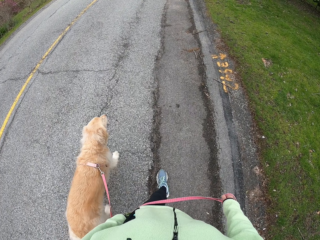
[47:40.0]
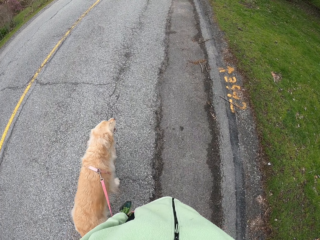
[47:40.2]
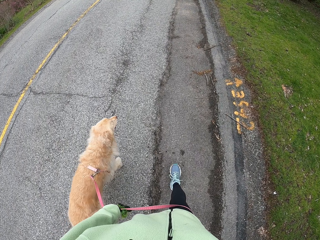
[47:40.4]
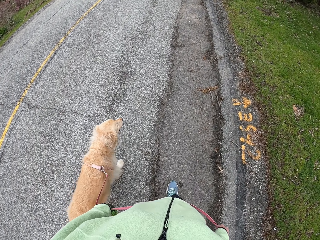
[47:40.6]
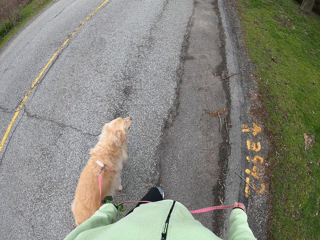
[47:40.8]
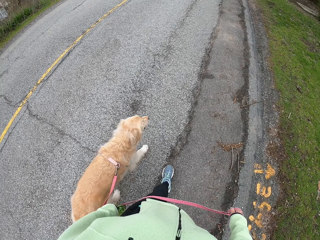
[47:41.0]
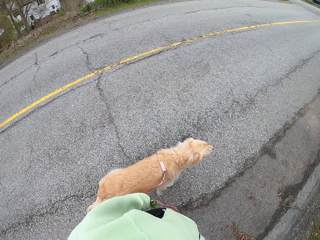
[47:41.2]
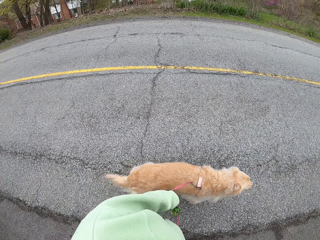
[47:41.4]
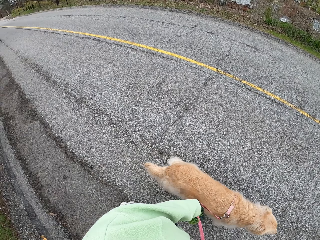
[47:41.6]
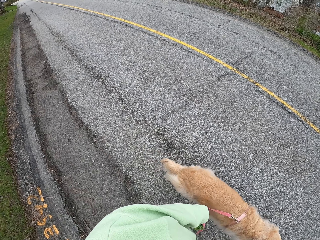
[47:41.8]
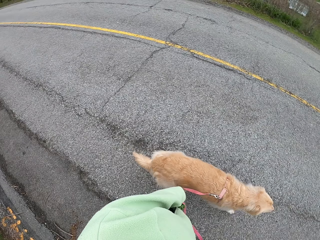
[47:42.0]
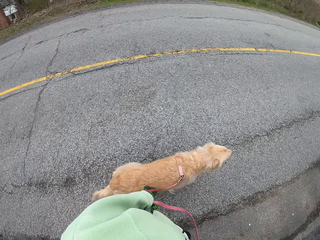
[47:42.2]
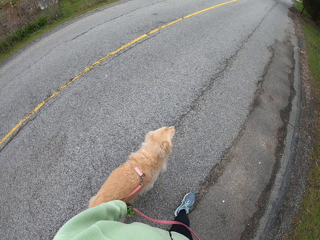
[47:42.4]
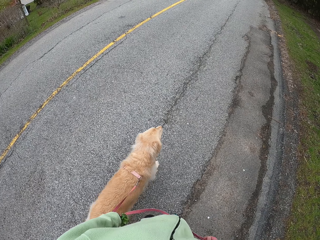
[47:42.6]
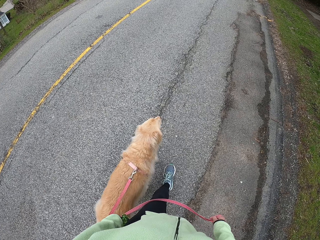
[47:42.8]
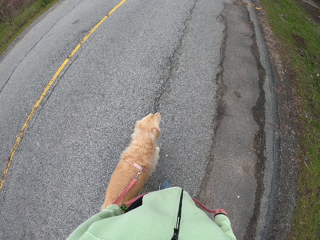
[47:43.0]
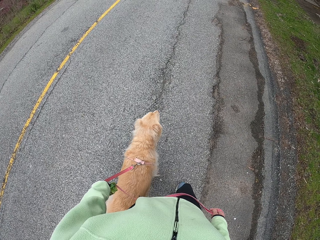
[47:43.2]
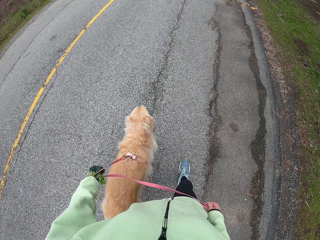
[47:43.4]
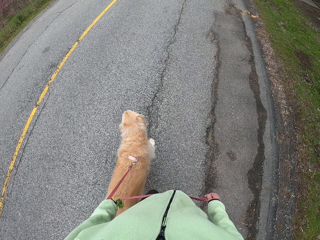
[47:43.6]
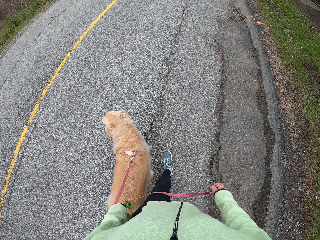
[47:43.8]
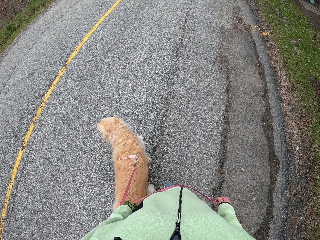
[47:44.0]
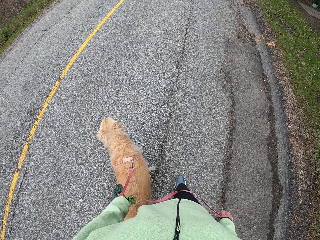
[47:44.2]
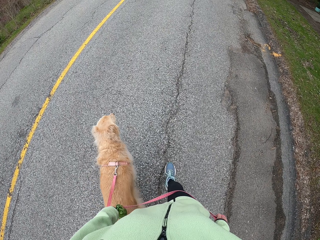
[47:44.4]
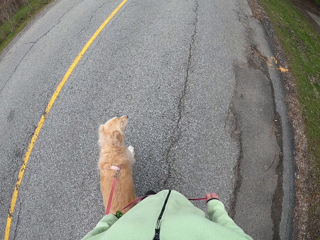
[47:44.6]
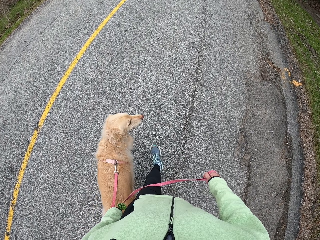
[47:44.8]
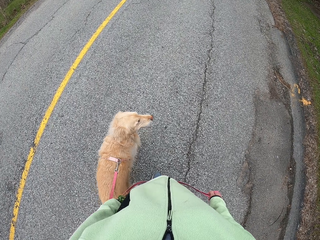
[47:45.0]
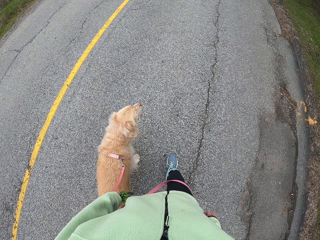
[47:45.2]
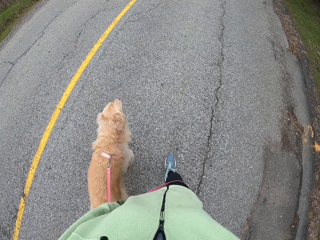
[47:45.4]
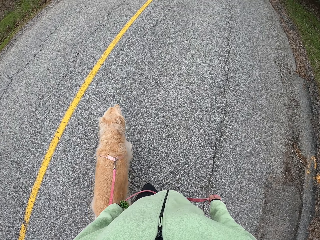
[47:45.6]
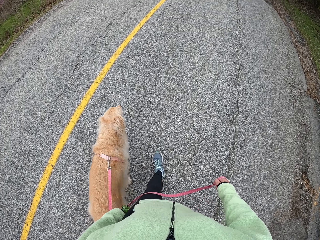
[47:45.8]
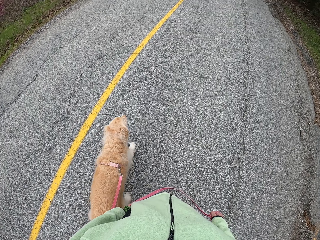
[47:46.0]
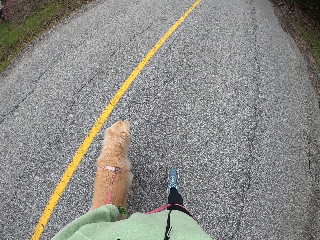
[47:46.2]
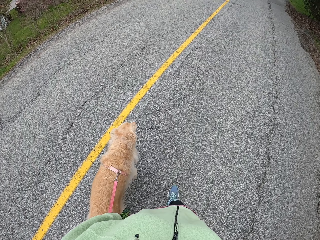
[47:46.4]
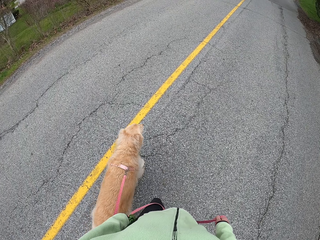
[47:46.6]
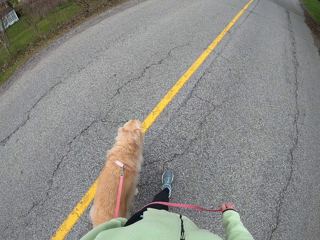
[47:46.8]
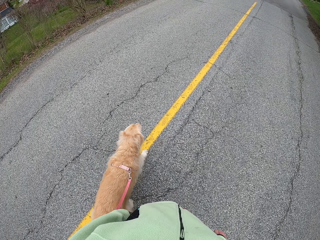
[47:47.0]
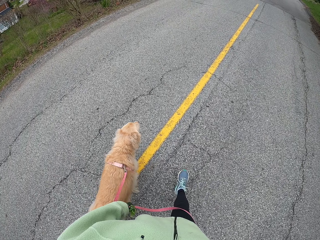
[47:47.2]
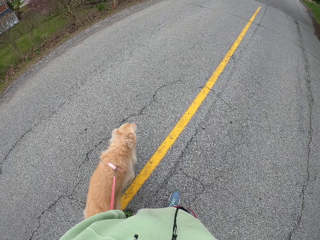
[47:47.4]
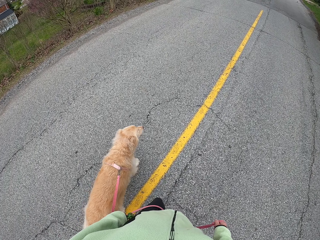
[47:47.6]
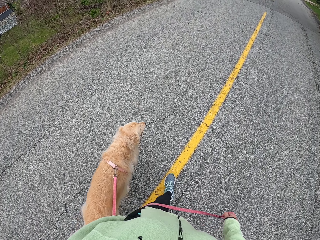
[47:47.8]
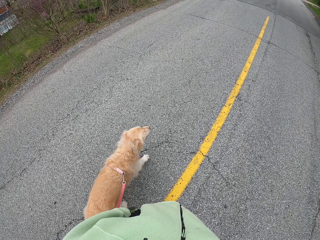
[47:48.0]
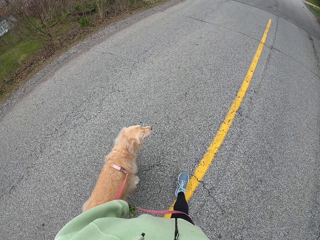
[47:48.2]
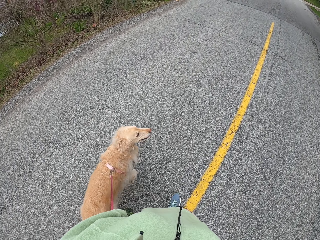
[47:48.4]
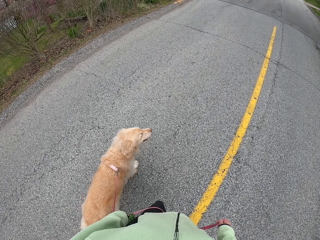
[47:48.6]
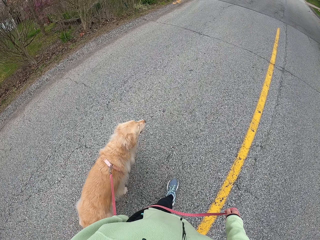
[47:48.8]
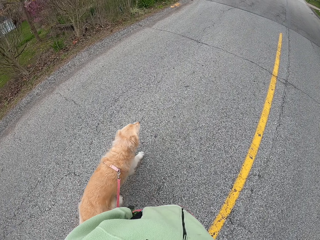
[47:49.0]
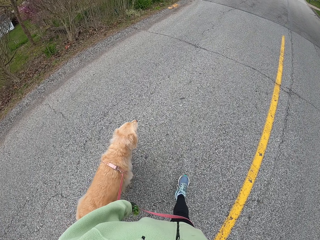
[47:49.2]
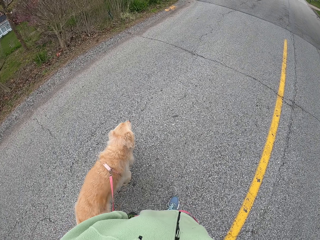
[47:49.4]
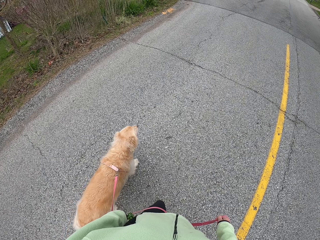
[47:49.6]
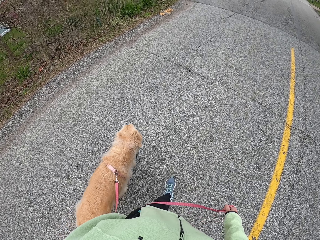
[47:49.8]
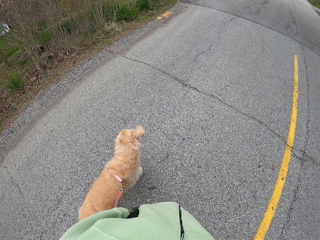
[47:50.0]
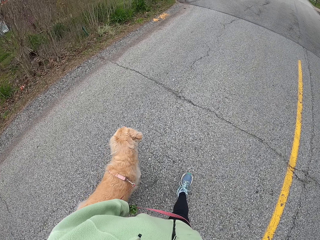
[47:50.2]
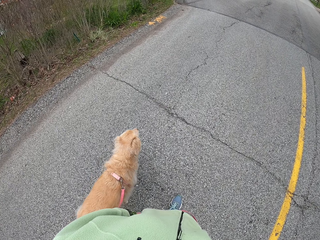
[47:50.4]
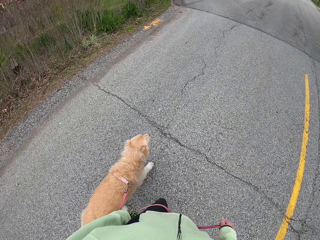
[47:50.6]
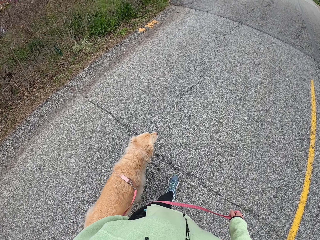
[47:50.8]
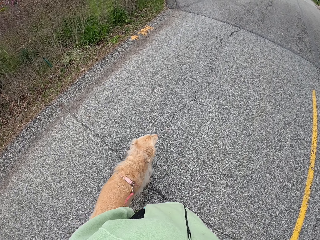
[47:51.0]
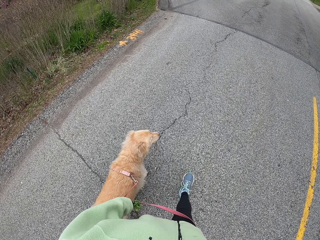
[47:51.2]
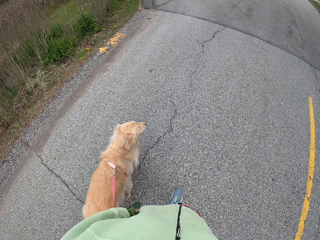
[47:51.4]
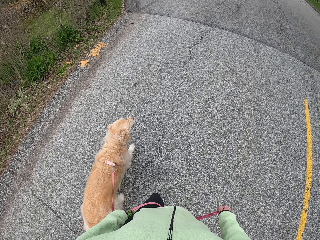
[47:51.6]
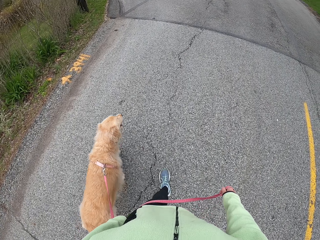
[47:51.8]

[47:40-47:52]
The camera wearer looks around the road. They walk around the road.

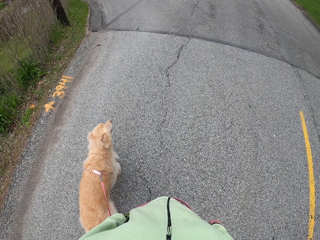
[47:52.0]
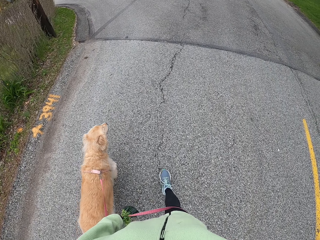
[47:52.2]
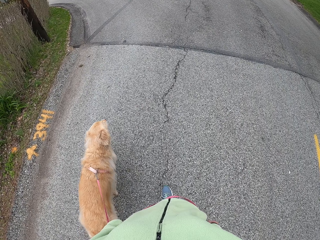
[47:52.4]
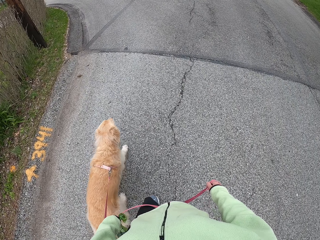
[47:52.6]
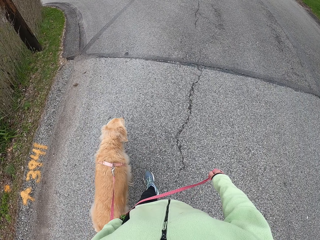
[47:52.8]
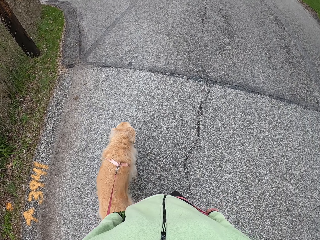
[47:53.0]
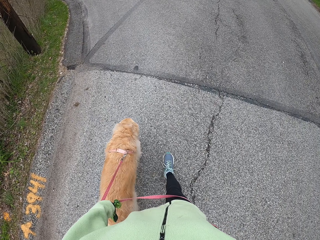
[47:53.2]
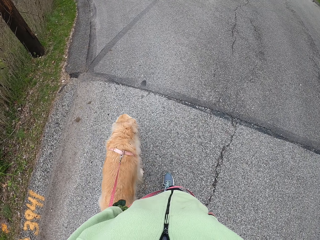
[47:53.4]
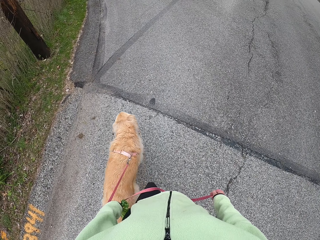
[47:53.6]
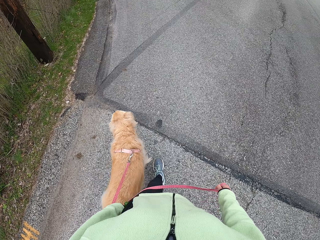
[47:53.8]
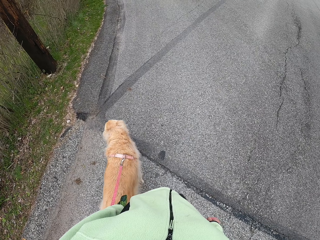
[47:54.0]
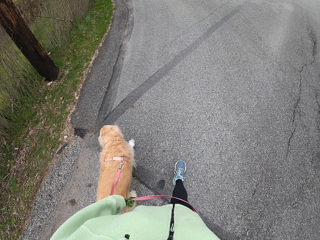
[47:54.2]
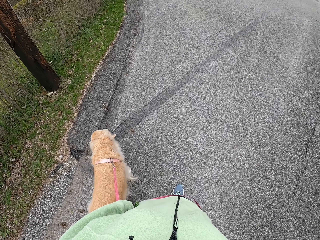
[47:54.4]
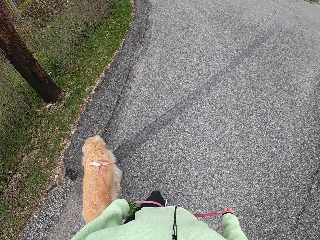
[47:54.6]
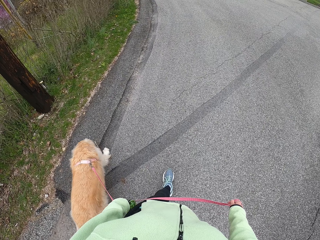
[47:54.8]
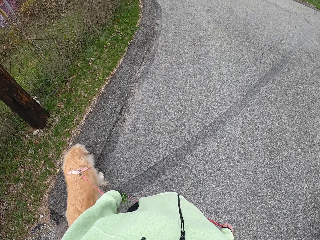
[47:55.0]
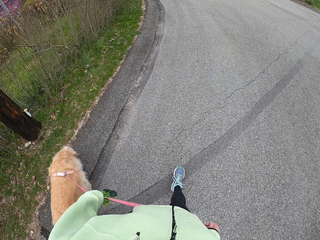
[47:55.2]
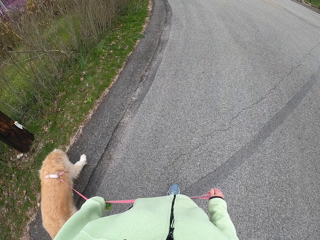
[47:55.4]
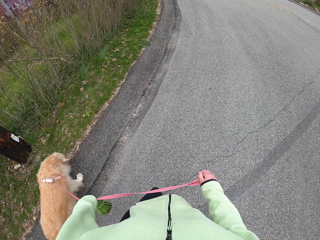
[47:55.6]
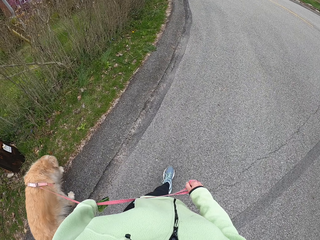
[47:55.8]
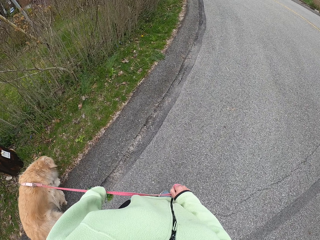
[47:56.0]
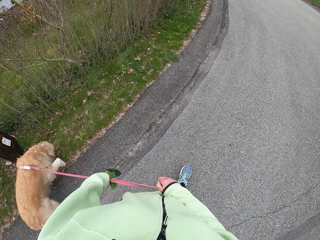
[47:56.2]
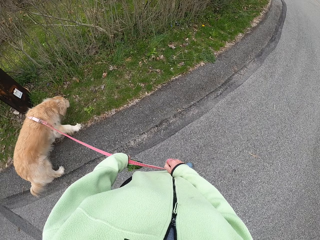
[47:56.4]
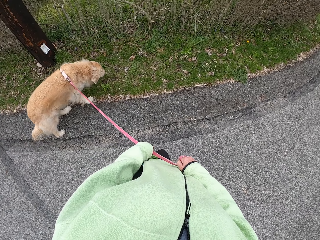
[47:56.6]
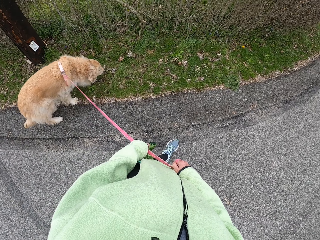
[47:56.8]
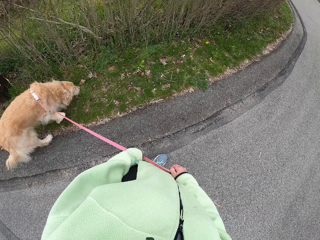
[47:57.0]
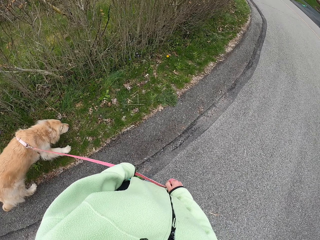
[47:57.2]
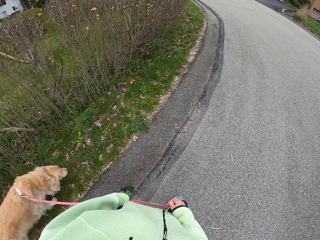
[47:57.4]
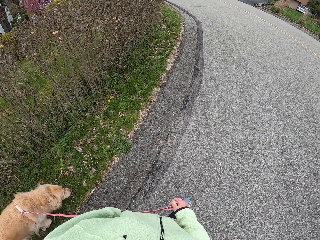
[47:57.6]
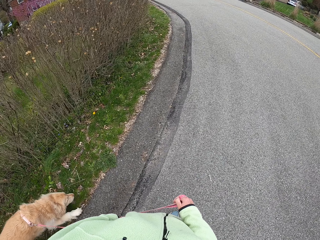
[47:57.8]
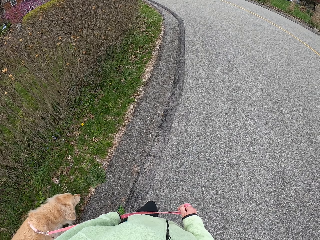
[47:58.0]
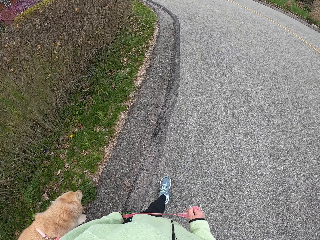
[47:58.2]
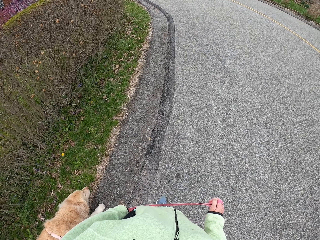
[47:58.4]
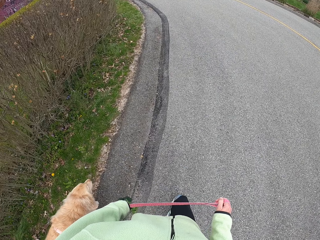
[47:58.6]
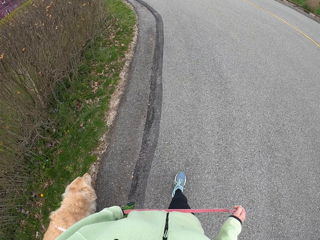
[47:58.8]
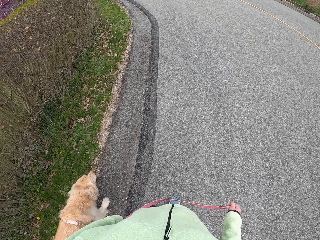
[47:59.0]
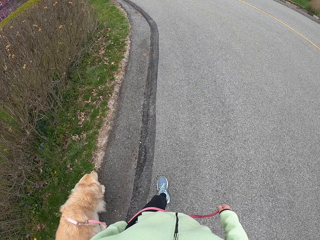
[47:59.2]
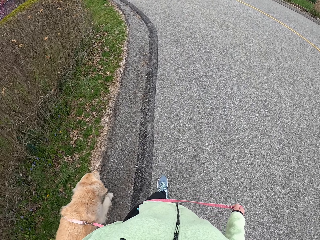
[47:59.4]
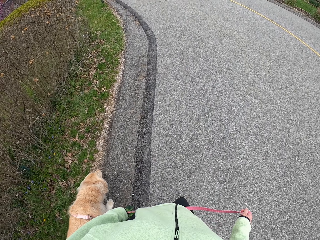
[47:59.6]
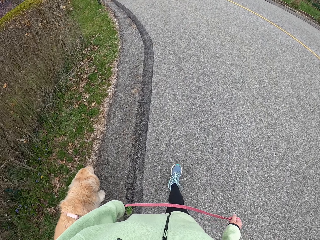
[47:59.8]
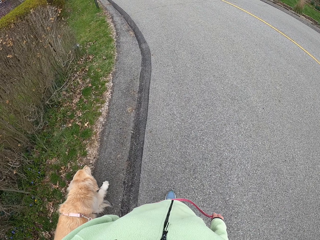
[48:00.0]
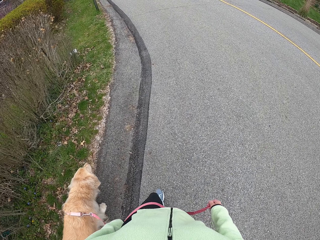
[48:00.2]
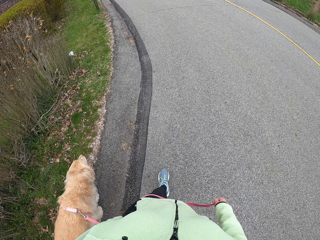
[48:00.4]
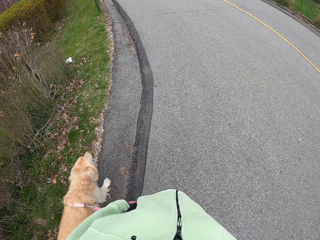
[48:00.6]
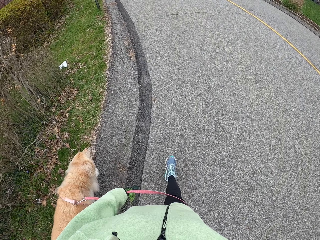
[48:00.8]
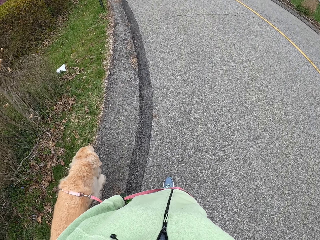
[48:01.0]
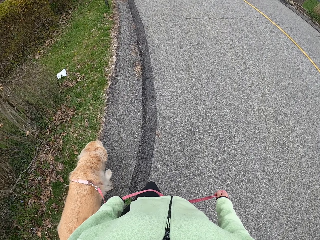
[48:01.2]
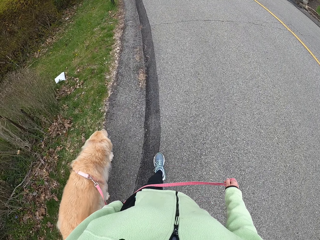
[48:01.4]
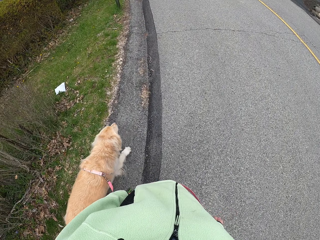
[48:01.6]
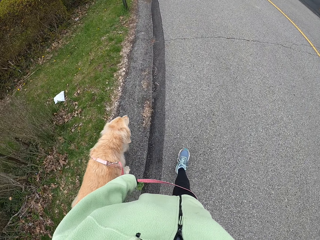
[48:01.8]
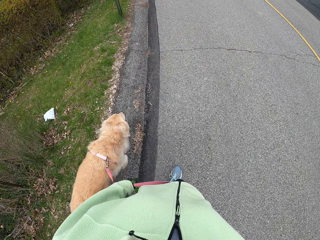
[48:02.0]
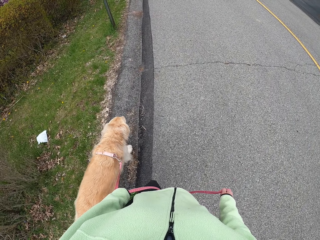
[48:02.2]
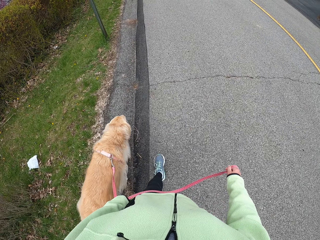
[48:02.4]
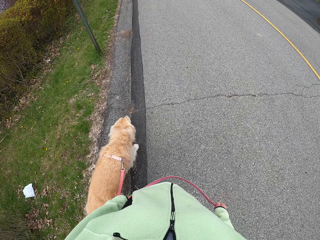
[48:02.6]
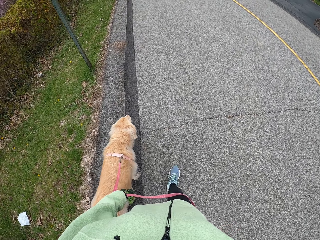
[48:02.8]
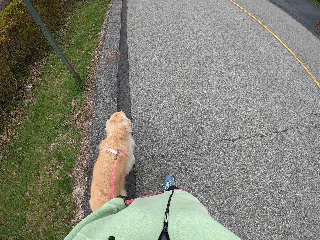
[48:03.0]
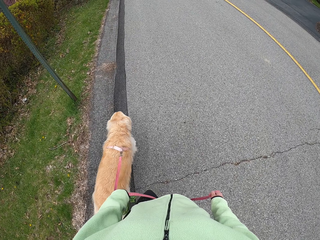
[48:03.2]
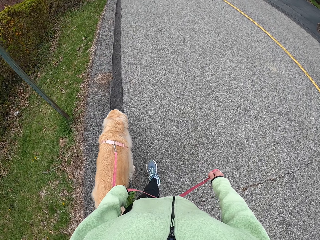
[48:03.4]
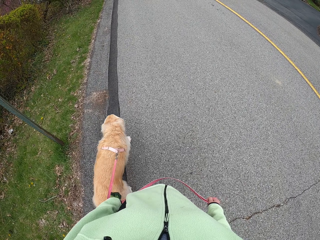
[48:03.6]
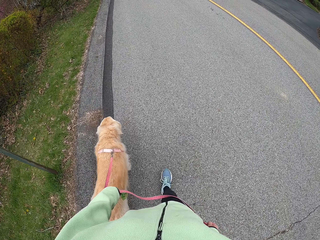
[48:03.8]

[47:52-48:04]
The camera wearer looks around the road. He pulls the dog with the leash with both hands. He walks around the road. He straightens the leash with his right hand.
